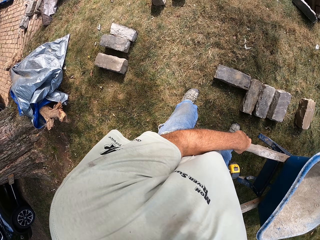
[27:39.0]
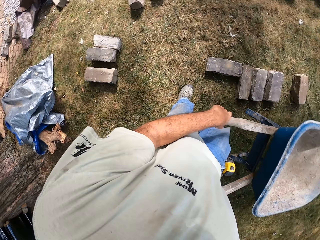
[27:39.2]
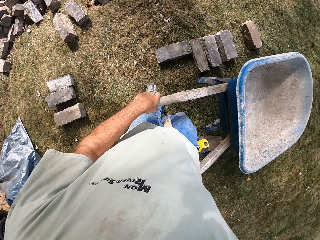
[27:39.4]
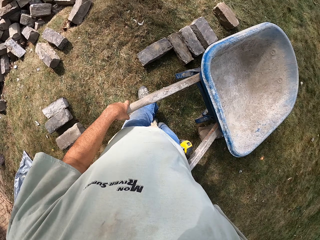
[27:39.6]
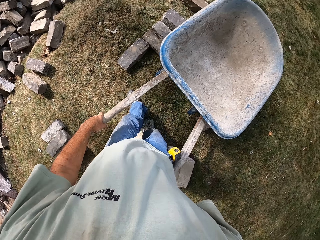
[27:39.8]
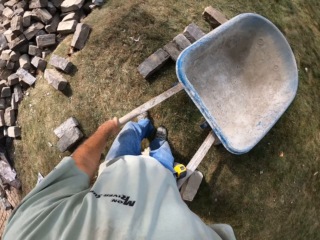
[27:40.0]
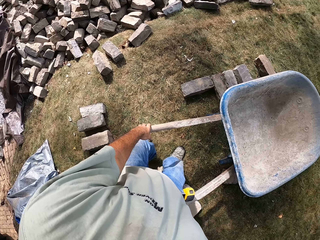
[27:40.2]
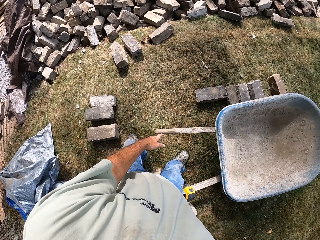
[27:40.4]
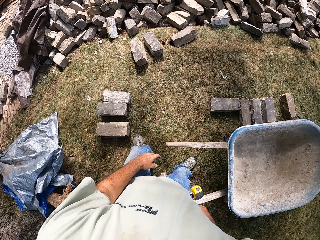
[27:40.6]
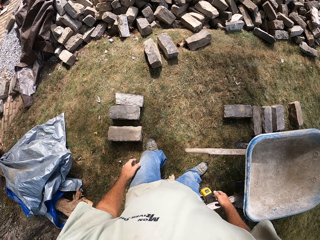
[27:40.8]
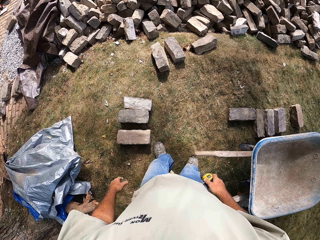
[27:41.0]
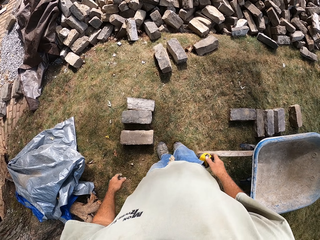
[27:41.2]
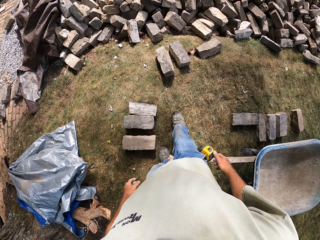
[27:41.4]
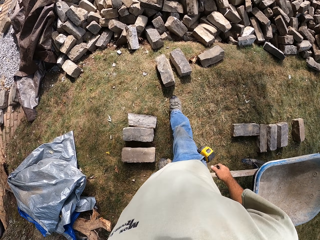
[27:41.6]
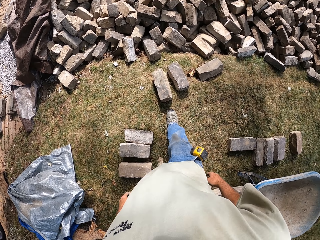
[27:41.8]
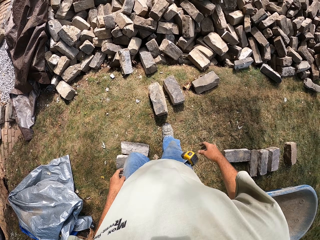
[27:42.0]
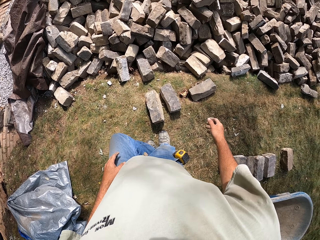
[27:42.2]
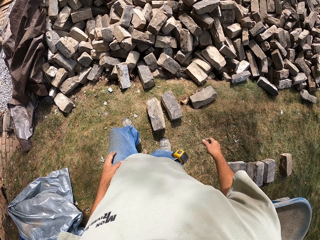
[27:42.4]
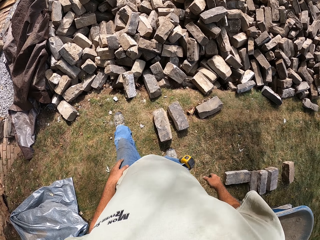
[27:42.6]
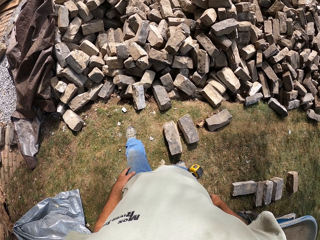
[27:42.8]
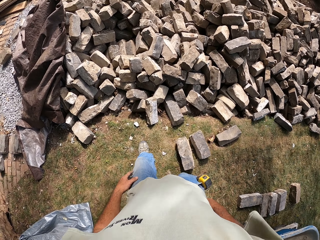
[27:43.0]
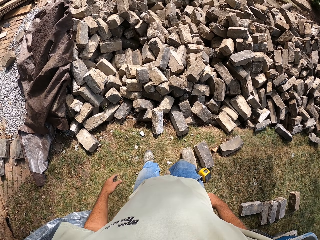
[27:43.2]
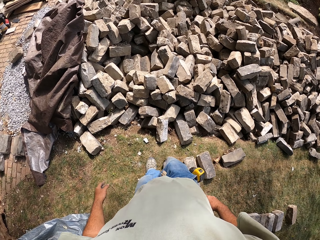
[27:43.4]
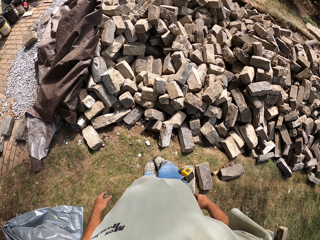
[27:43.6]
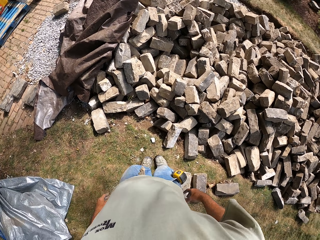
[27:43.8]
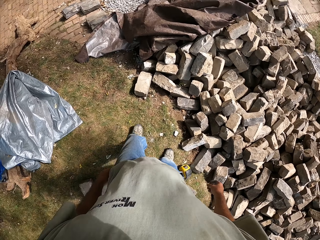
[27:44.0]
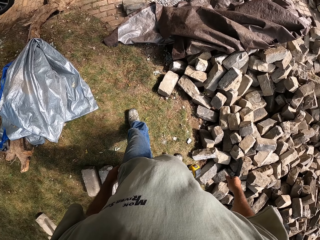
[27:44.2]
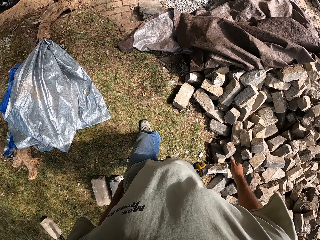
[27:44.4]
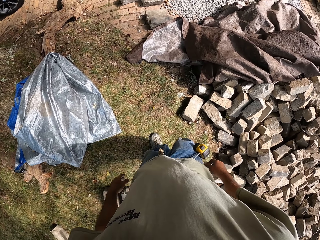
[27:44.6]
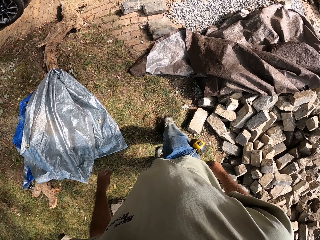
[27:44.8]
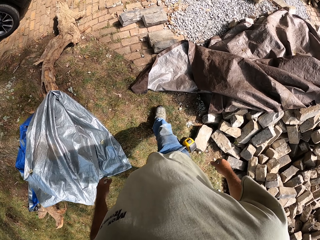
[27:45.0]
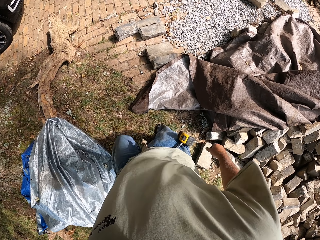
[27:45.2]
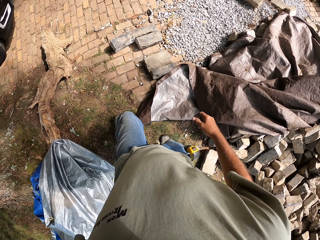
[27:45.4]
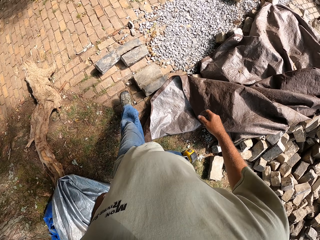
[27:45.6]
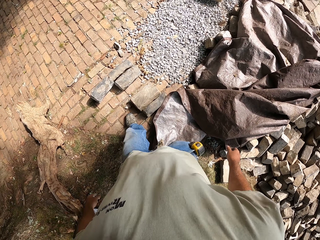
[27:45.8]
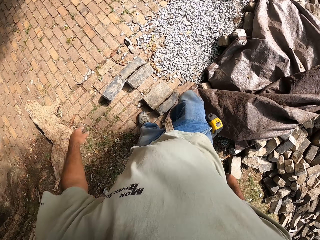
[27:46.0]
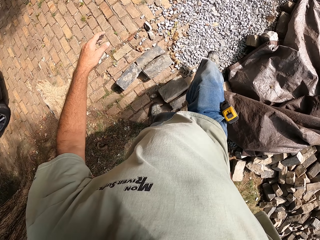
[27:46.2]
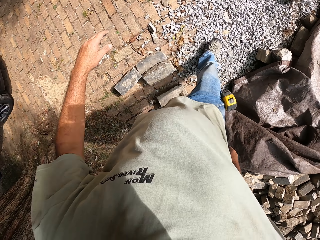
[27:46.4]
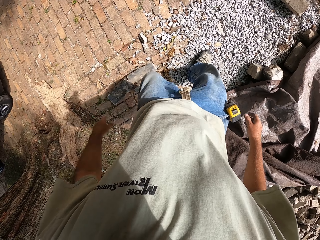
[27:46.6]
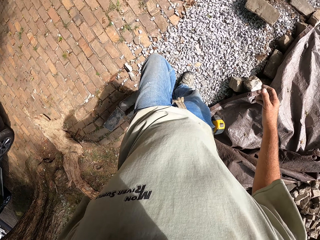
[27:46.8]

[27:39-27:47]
The camera wearer stops pushing the wheelbarrow. They put the wheelbarrow on the ground. They walk around the field.

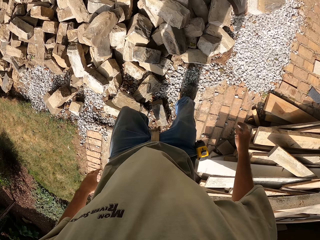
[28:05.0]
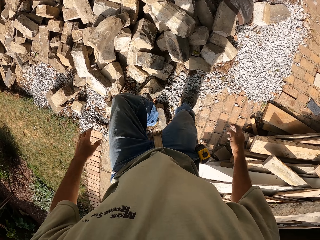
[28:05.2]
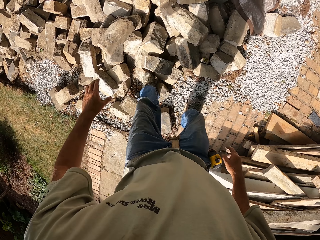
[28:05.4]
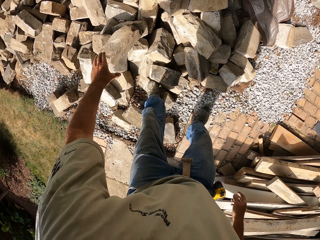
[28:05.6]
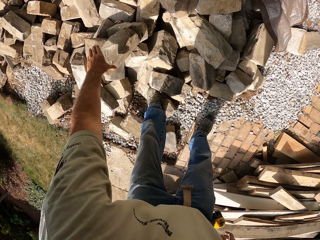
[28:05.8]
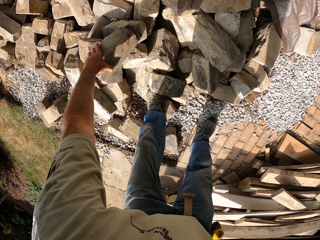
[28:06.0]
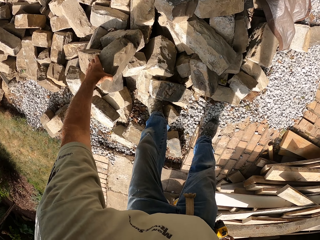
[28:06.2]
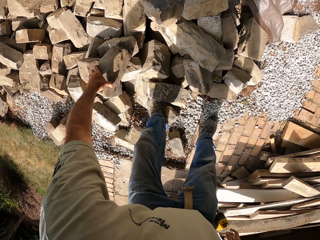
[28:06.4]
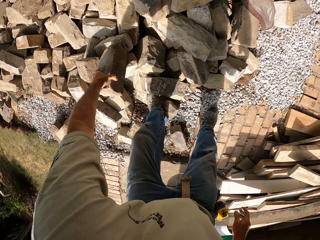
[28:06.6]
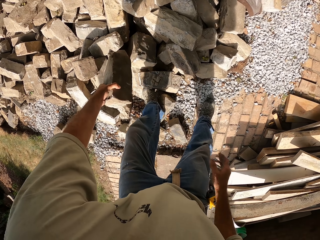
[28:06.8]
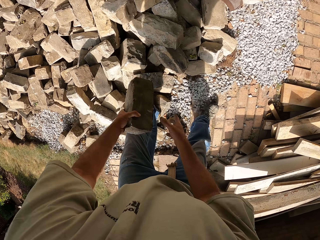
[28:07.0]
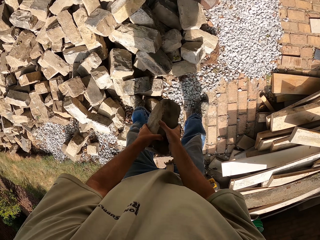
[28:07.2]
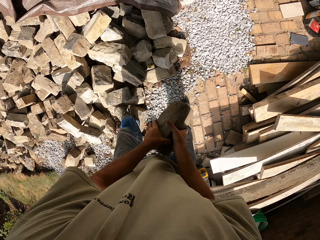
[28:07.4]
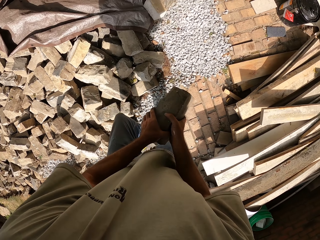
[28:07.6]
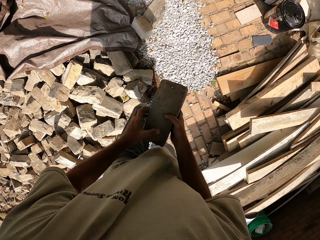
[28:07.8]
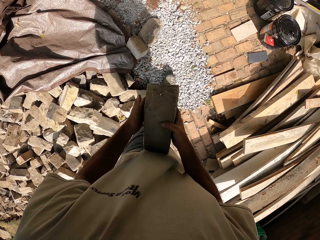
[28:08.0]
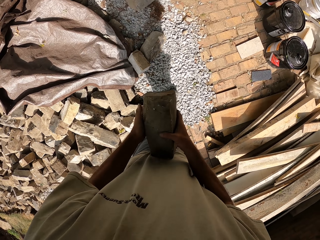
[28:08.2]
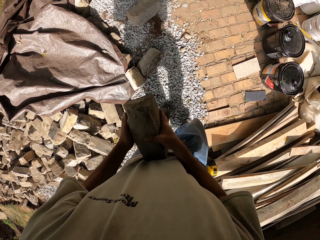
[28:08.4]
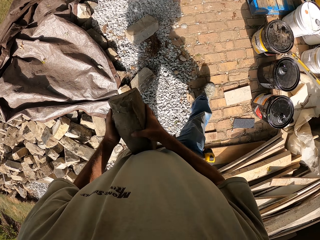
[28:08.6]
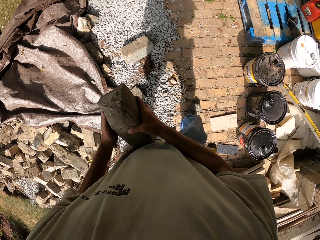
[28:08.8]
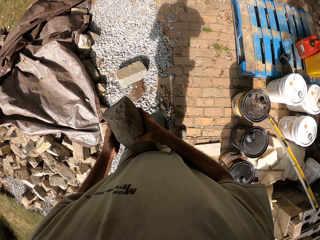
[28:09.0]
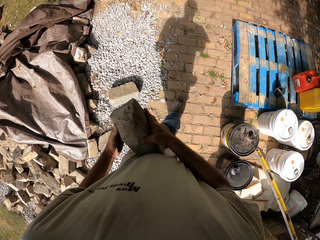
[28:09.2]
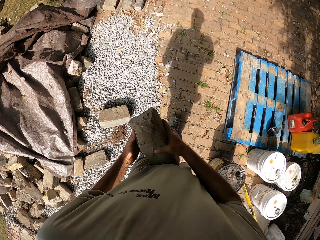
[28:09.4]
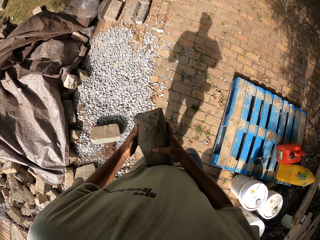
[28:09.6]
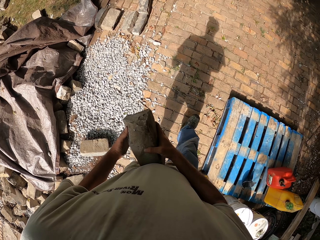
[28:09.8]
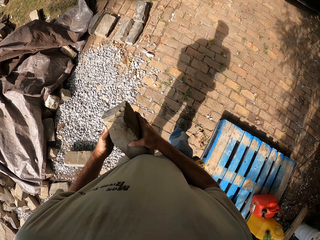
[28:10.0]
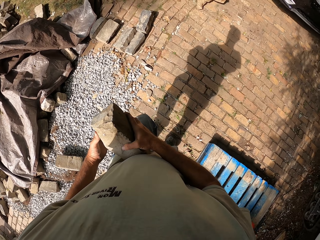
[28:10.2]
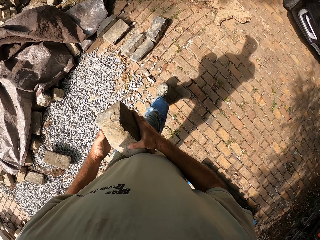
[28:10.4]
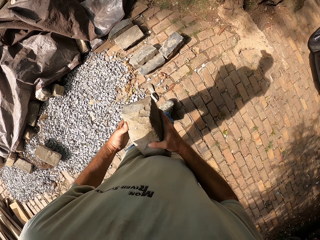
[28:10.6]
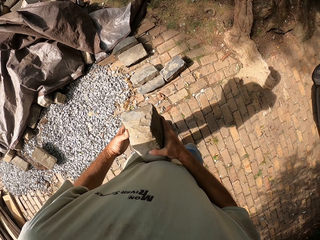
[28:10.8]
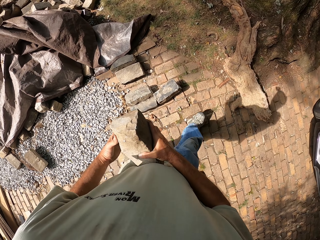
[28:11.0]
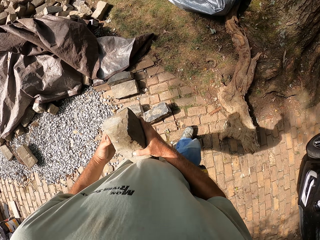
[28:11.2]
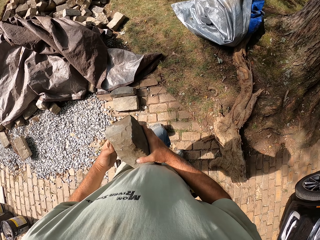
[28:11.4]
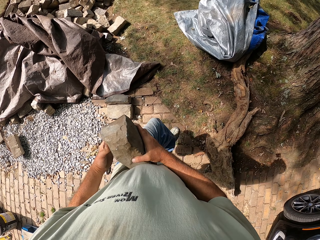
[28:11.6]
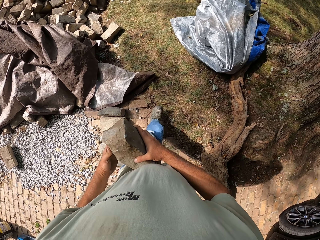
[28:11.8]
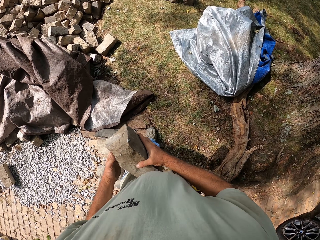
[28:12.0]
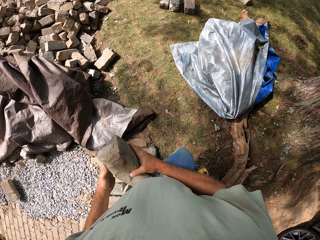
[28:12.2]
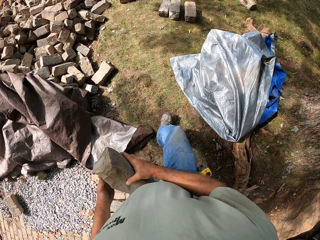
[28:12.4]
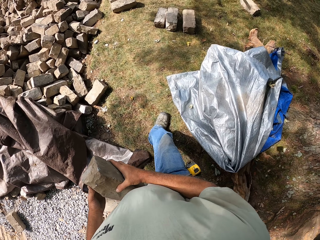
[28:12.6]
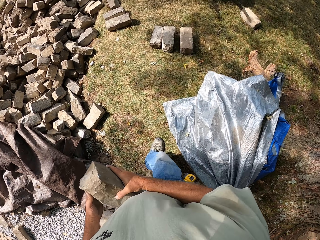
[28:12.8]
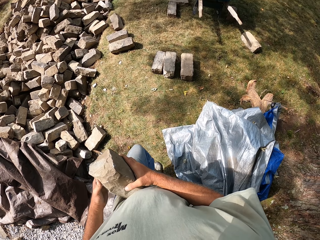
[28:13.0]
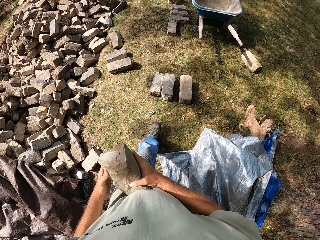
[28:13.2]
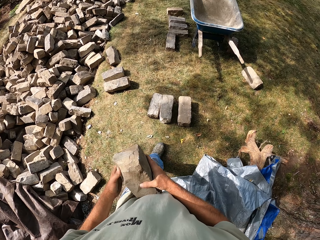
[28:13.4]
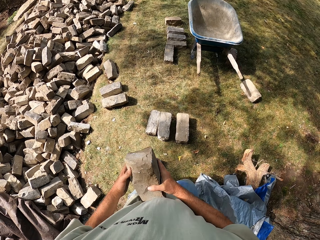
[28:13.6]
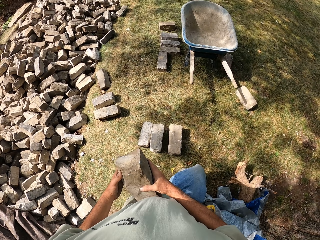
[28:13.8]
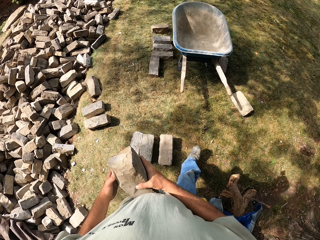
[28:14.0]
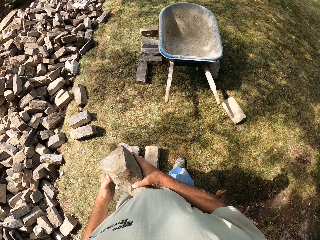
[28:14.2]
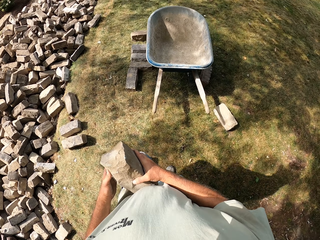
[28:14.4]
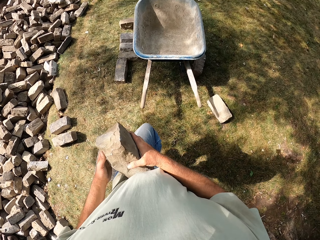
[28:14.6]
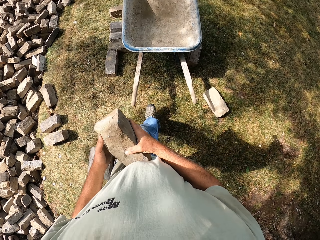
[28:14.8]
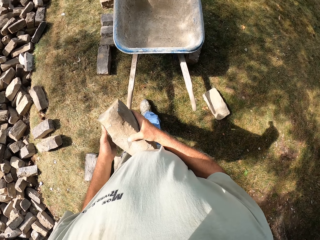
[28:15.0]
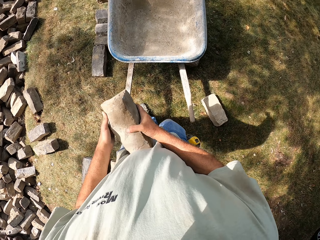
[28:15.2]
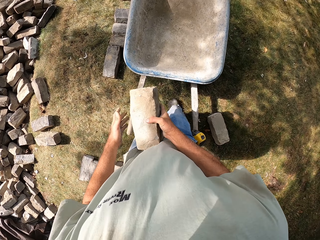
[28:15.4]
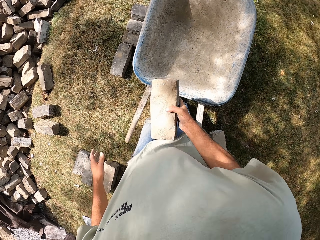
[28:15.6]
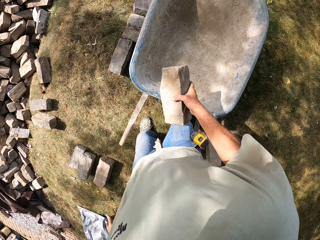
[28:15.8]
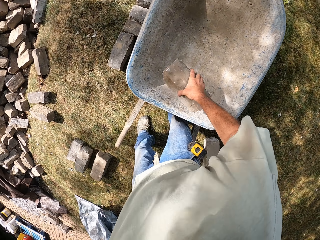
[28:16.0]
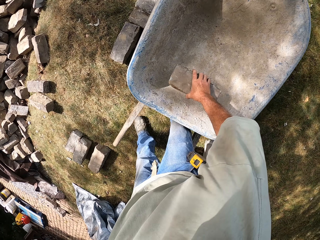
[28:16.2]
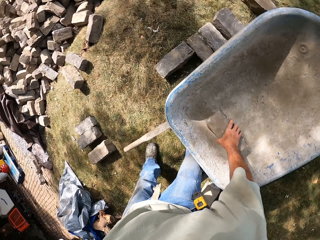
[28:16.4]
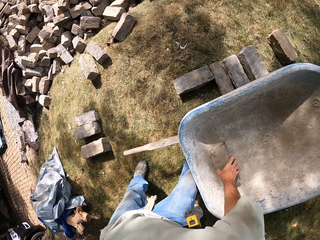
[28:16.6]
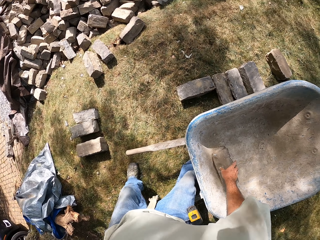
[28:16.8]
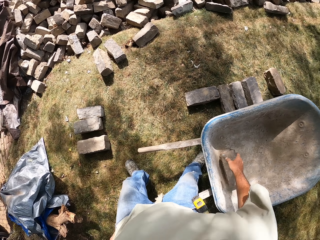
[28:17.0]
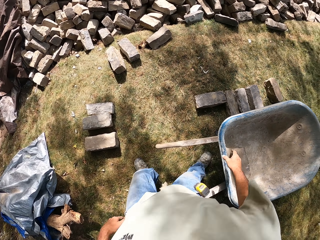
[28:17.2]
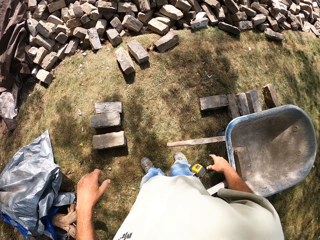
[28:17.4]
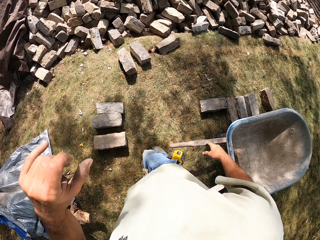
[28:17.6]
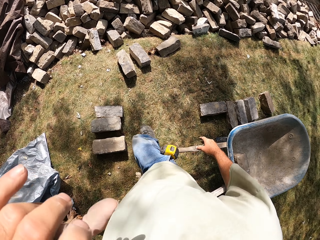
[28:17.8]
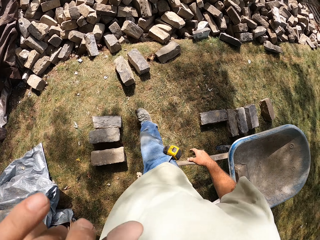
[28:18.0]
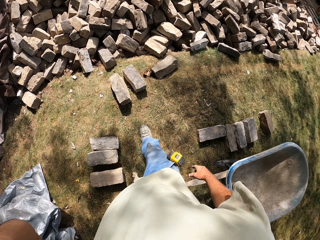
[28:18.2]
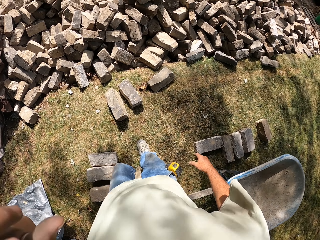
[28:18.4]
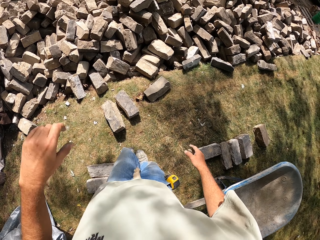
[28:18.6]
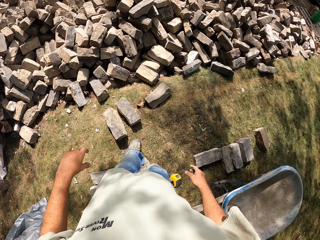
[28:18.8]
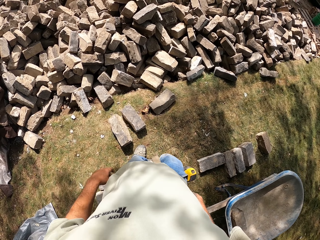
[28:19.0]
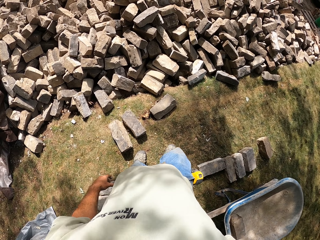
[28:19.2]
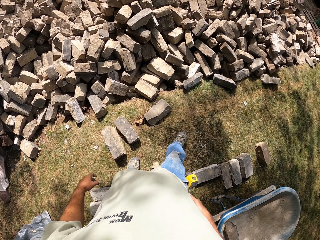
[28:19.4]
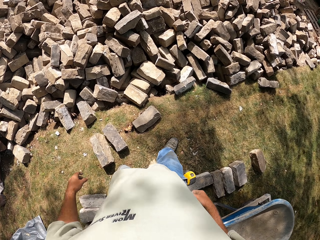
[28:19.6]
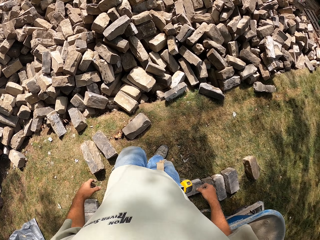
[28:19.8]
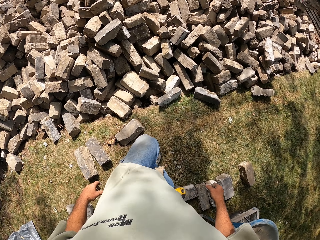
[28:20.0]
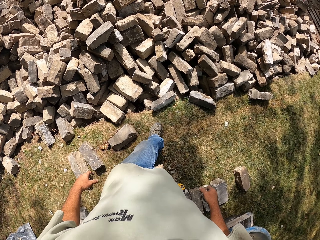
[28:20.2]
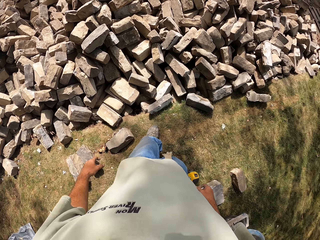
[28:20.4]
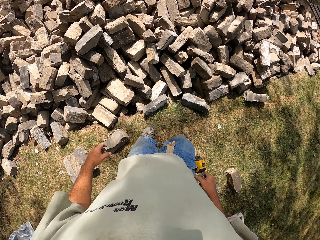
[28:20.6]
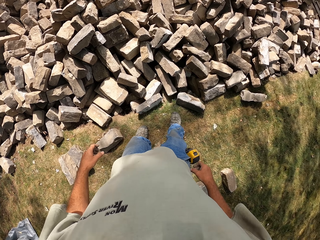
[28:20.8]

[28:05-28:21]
The camera wearer picks the brick. They walk around the field. They put the brick on the wheelbarrow. They walk around the field.
